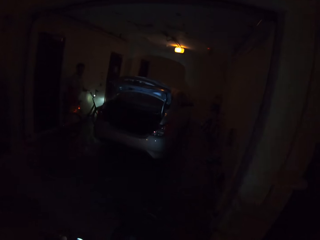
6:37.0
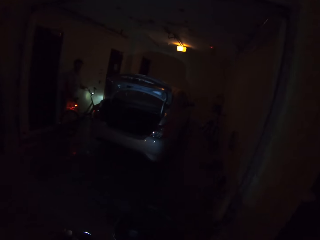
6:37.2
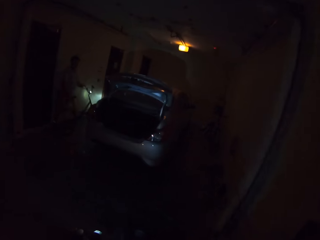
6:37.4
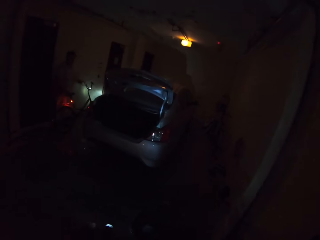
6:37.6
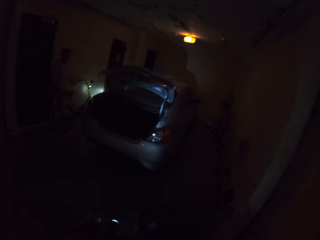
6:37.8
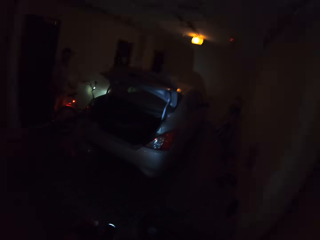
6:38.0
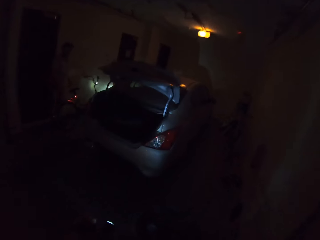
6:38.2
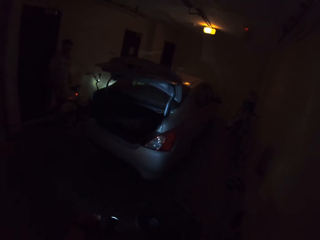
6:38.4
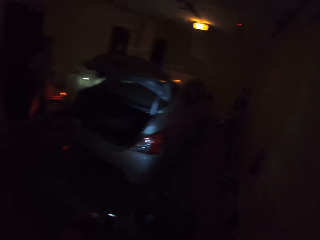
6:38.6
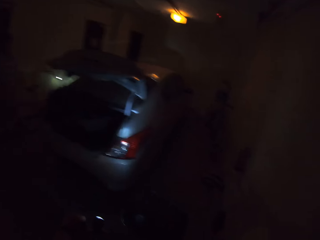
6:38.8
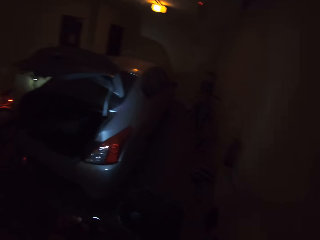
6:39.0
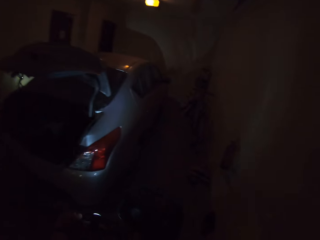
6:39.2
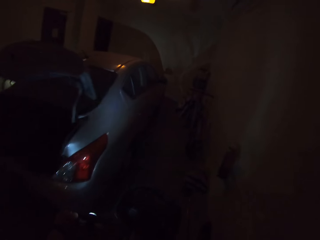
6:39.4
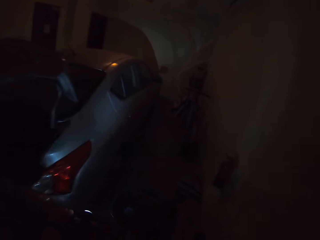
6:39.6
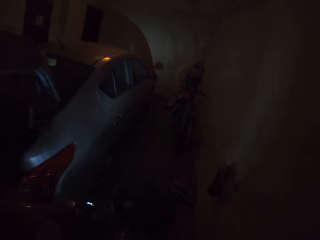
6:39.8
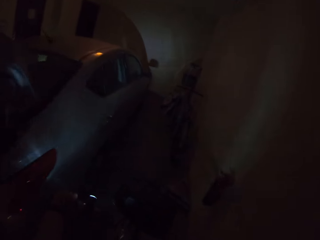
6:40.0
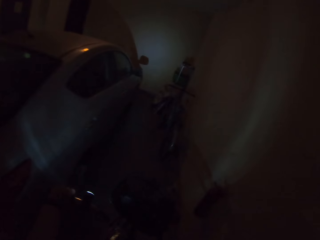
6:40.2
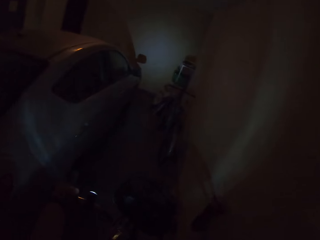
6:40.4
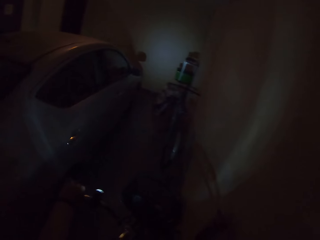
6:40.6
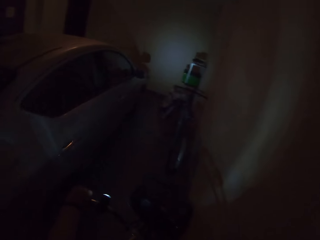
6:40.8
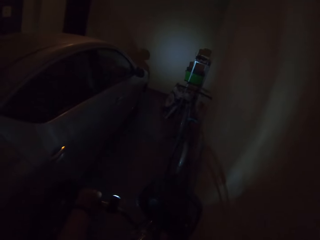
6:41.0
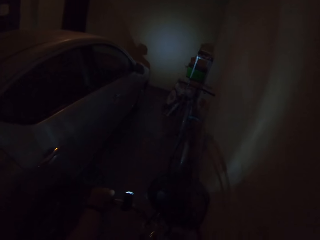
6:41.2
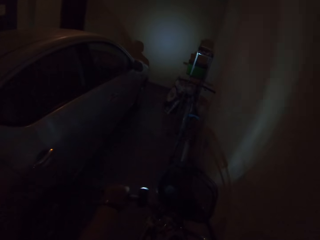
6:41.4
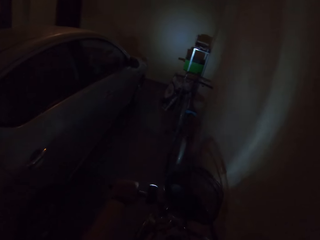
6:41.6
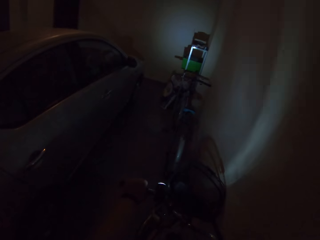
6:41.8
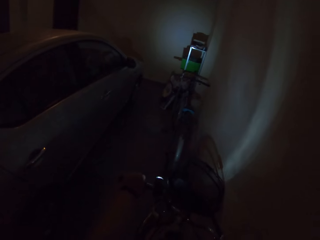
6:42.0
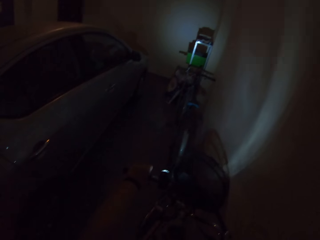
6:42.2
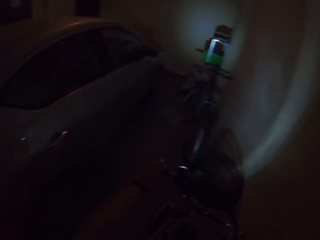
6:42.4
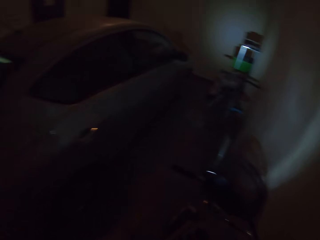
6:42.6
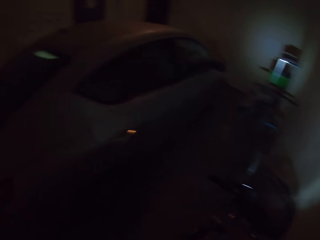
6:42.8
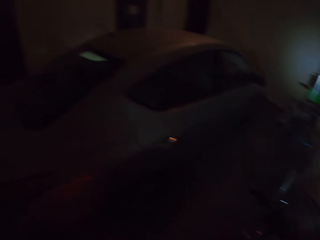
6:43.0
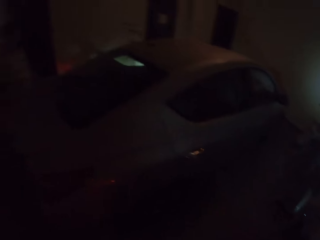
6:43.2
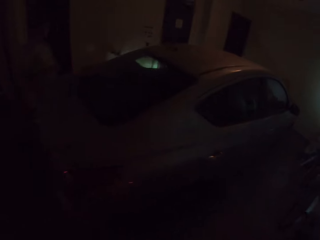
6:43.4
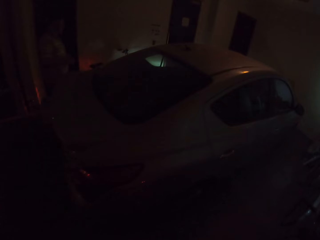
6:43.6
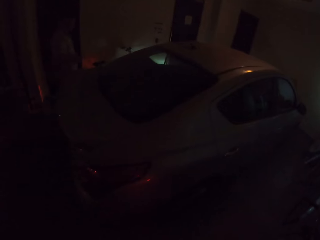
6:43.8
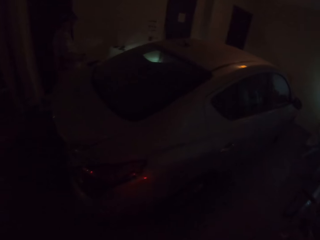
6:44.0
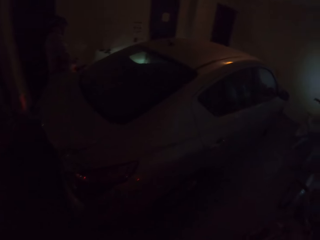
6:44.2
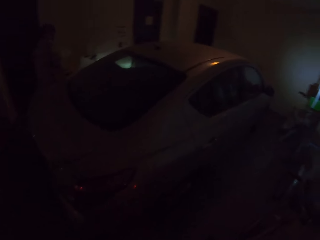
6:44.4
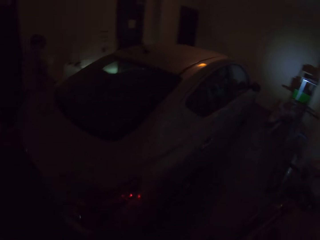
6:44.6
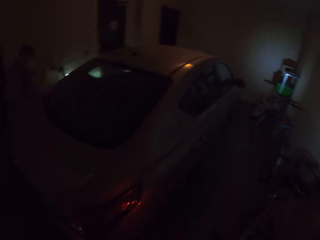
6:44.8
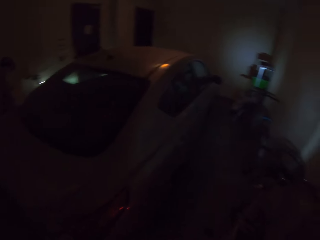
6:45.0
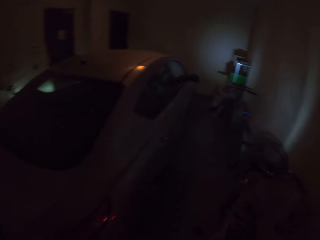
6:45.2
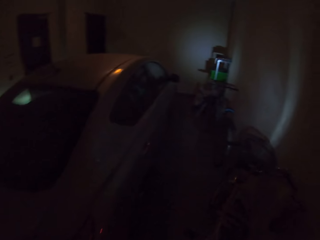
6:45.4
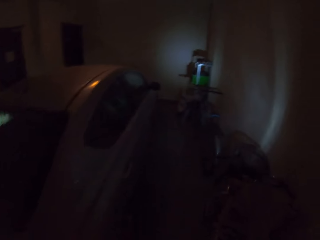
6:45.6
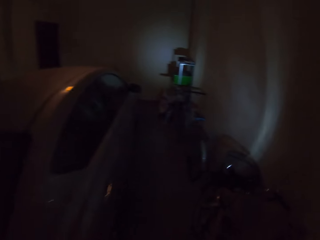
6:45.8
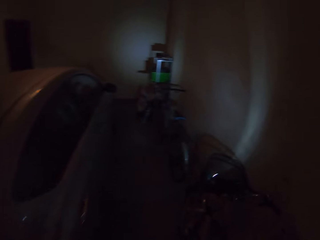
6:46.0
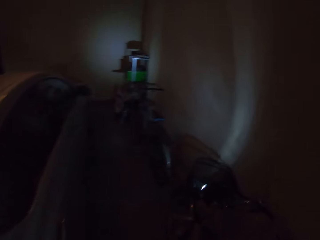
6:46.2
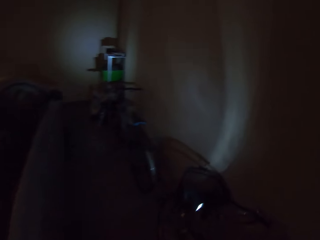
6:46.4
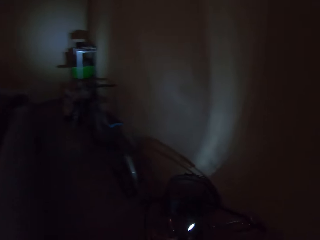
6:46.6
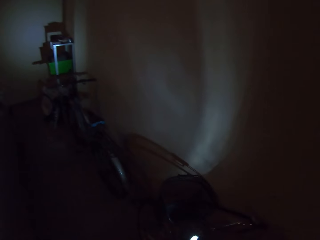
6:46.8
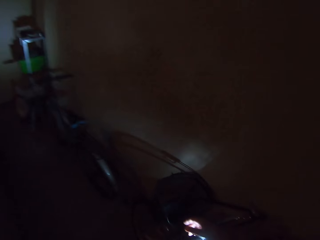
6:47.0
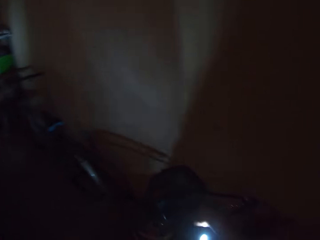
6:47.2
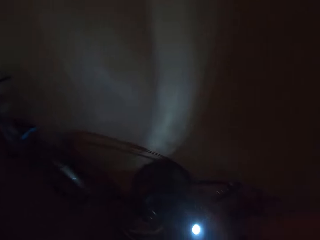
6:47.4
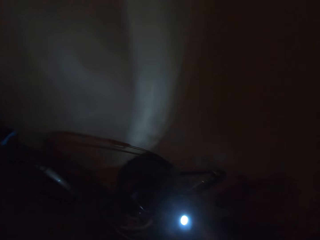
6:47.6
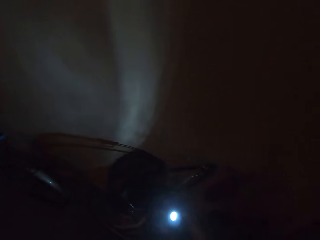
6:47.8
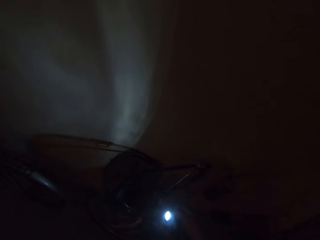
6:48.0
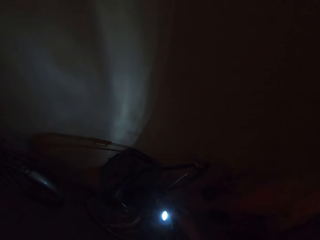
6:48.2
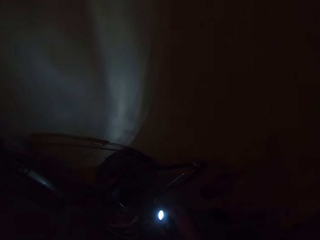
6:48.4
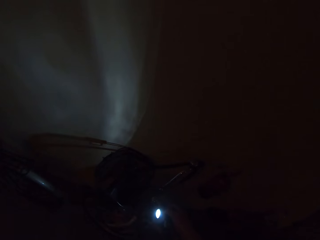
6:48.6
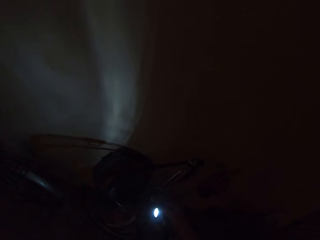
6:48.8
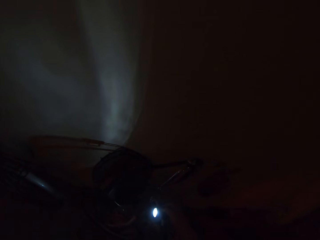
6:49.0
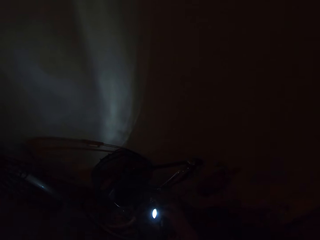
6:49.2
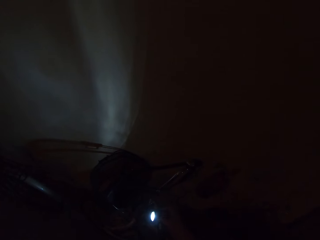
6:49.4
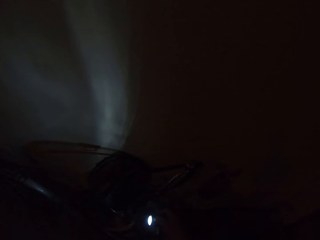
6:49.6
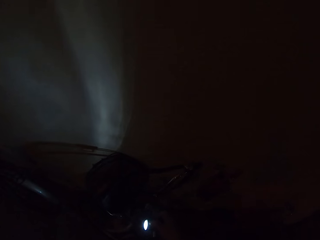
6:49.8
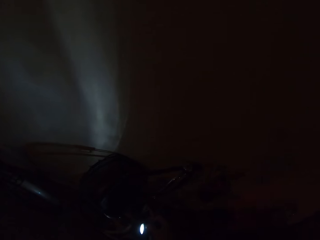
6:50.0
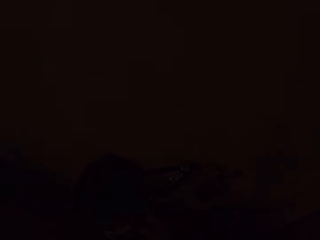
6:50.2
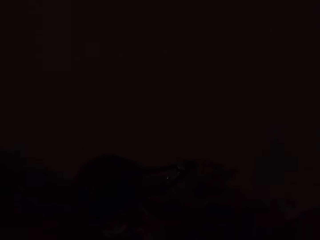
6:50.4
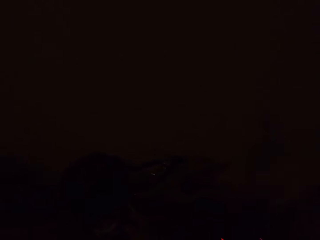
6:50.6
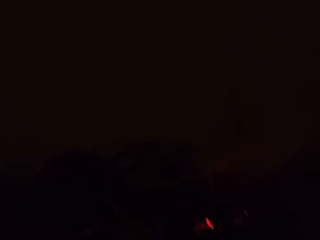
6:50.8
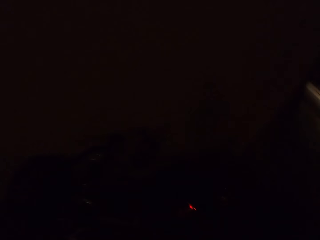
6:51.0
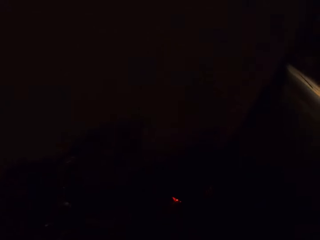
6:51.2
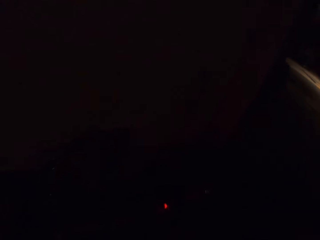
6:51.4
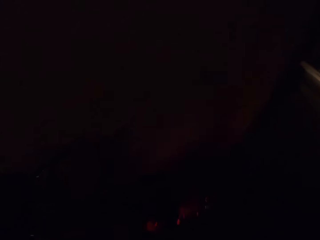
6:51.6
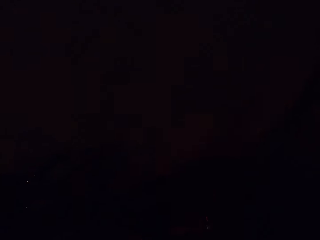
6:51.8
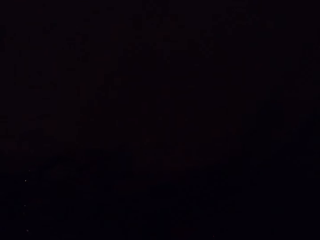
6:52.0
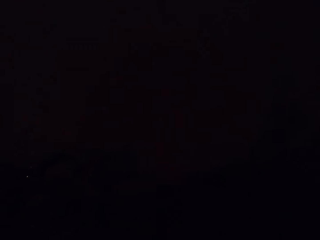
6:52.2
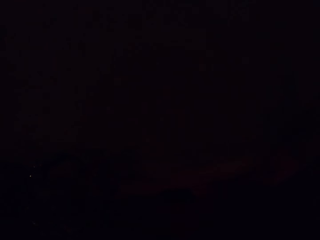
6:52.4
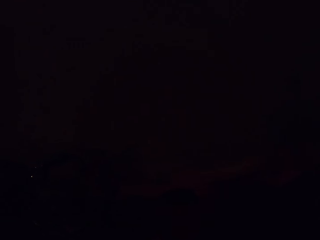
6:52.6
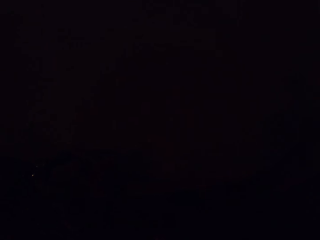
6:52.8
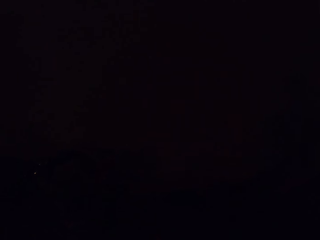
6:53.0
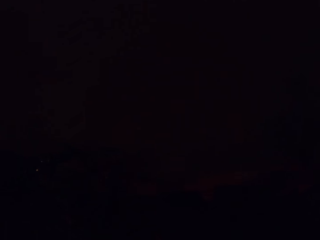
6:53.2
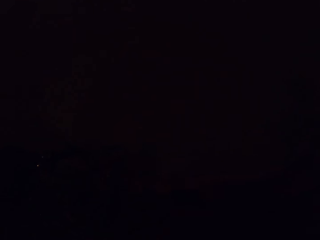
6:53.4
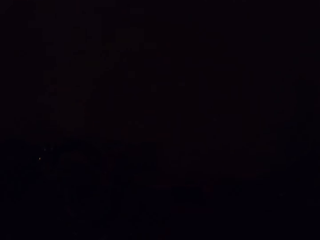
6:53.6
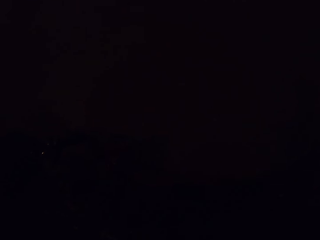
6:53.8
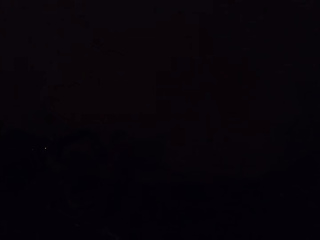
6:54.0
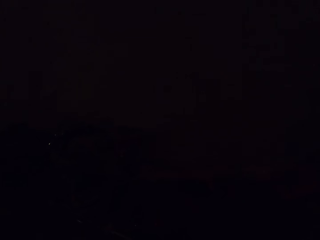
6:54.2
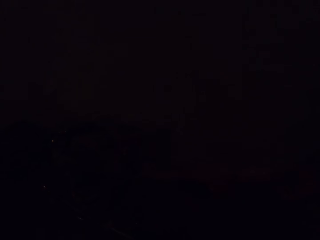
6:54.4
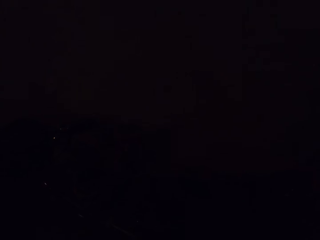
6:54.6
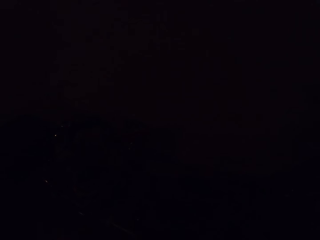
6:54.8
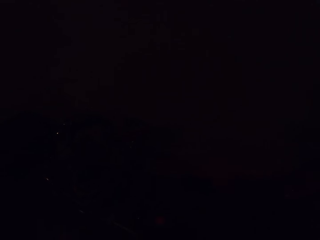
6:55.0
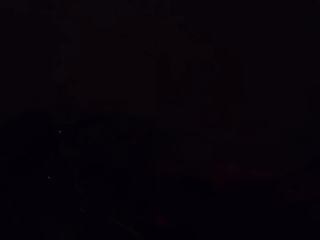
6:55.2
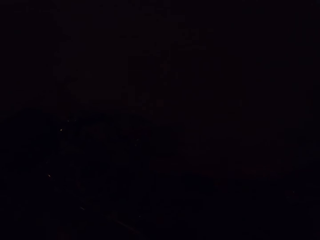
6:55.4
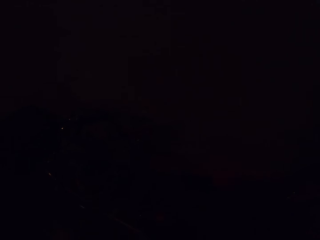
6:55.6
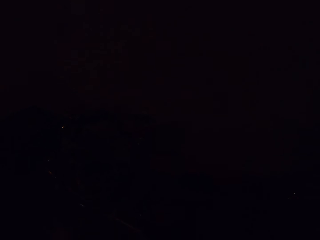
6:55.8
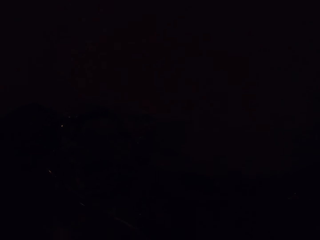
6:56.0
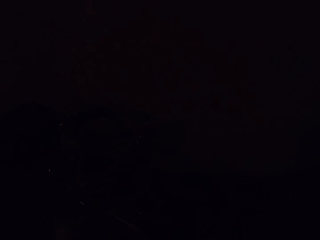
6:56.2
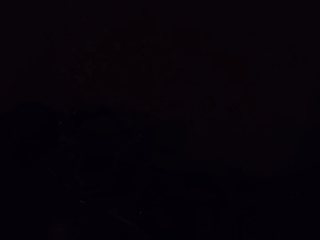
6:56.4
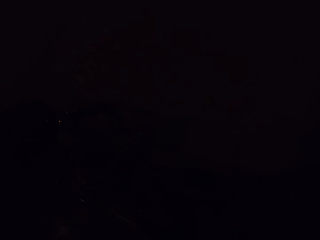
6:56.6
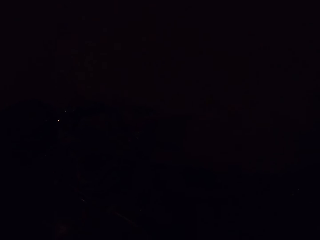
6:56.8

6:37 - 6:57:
The camera wearer stops the bicycle. A man parks the bicycle. The camera wearer rides the bicycle. The camera wearer and the man park the bicycle in the compound. The man looks around. The camera wearer switches off the white front light and rear red light. They do something.

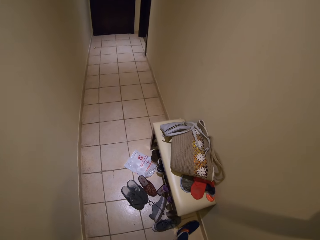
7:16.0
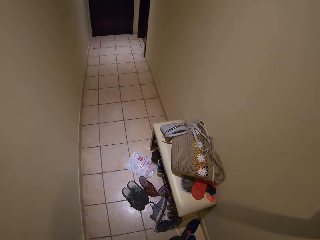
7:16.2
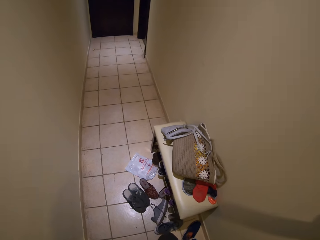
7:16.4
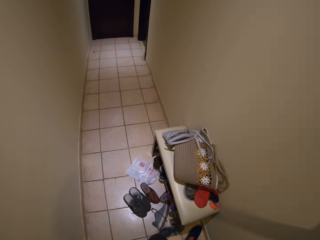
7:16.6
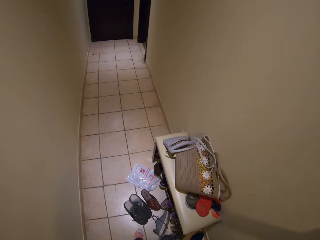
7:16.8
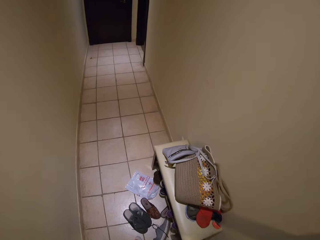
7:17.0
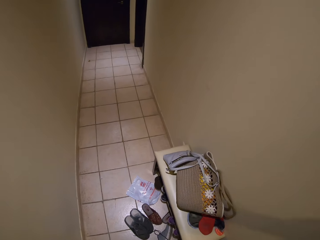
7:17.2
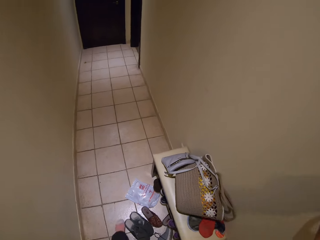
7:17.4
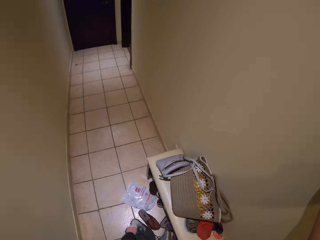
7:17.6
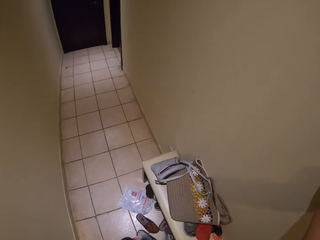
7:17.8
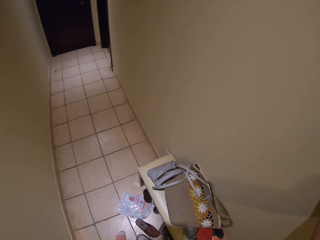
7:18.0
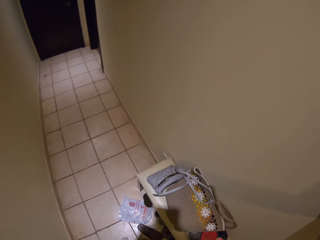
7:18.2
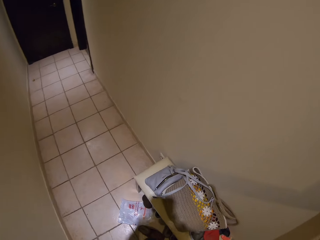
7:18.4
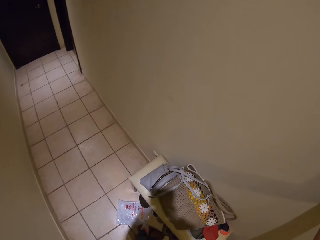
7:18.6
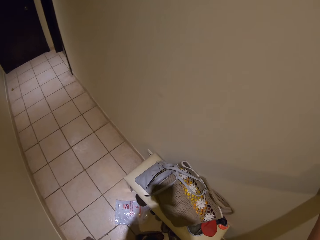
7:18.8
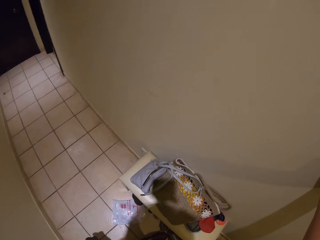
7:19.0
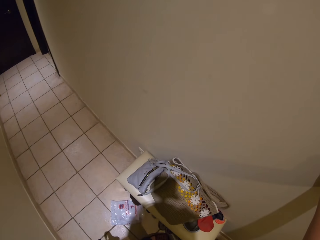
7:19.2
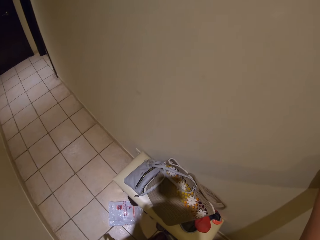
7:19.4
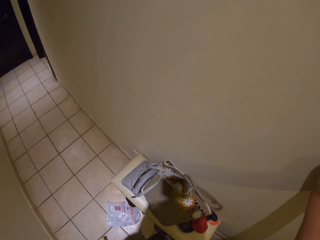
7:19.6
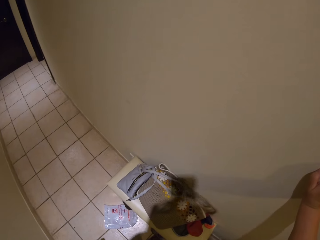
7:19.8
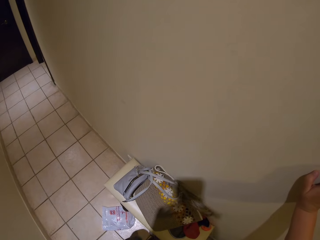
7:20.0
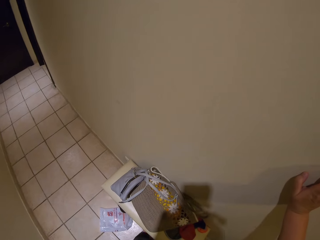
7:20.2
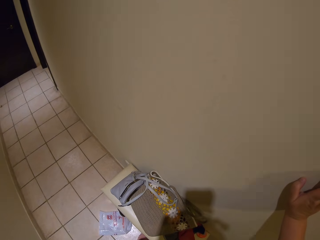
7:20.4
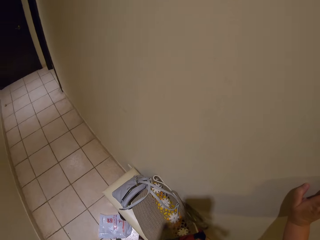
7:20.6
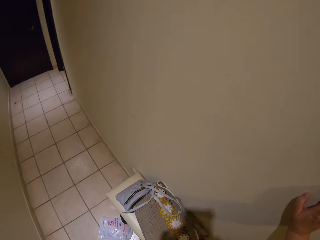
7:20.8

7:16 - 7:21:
The camera wearer moves the shoes. They step forward.
